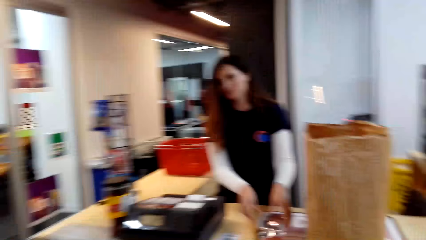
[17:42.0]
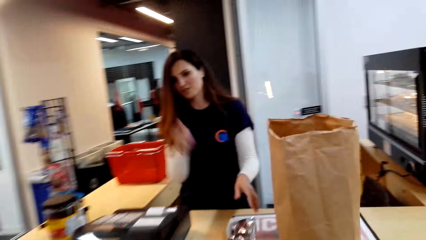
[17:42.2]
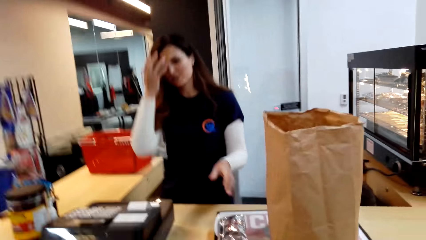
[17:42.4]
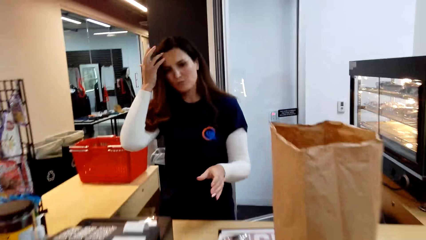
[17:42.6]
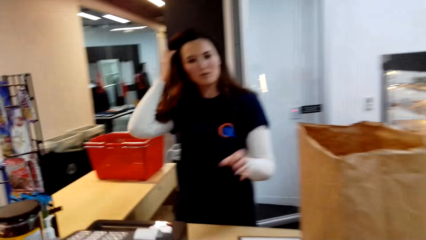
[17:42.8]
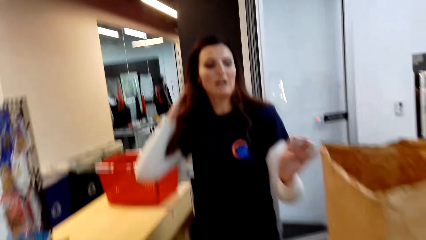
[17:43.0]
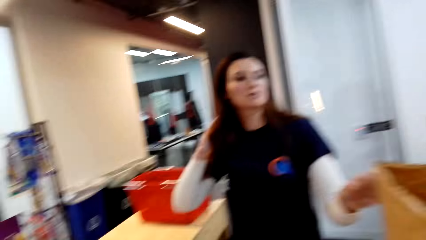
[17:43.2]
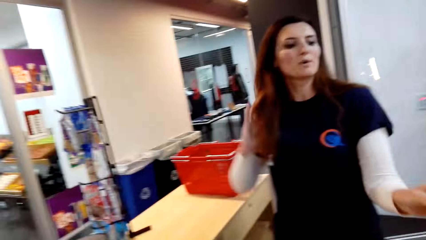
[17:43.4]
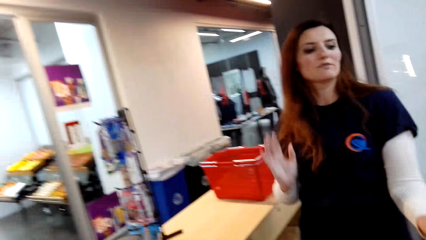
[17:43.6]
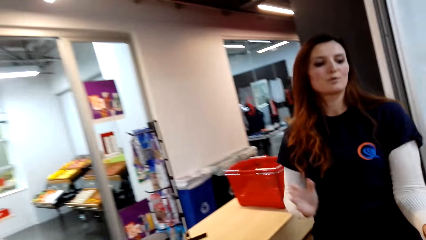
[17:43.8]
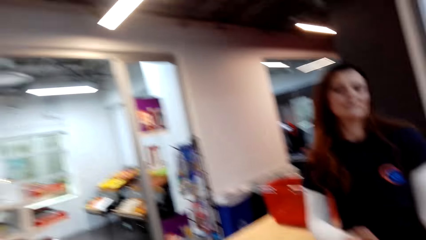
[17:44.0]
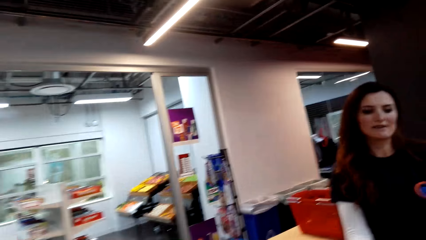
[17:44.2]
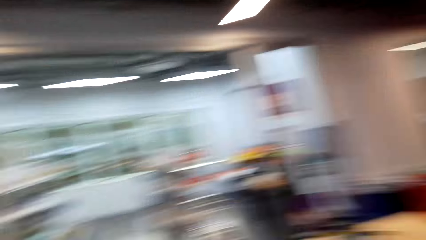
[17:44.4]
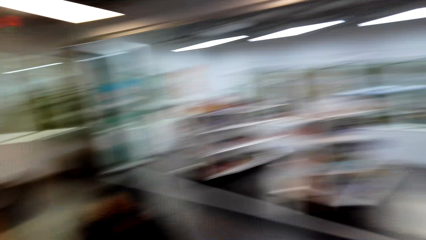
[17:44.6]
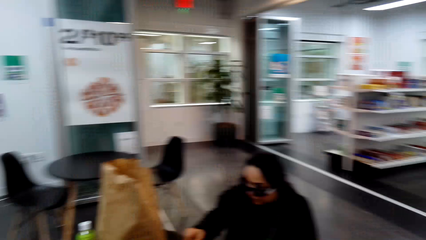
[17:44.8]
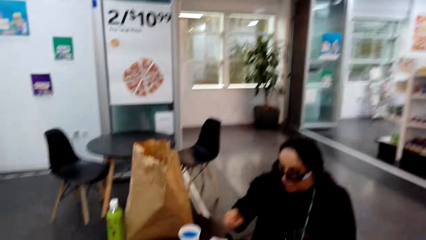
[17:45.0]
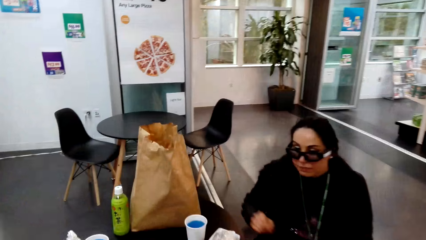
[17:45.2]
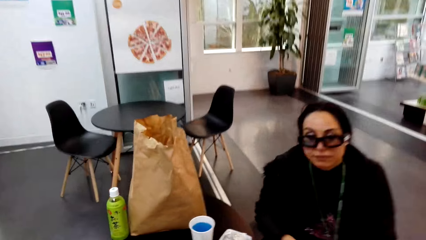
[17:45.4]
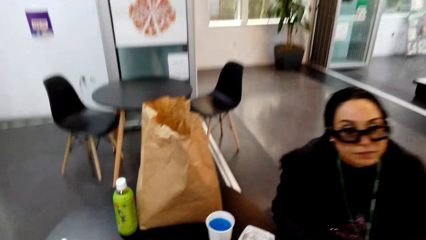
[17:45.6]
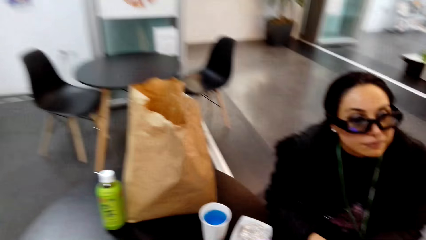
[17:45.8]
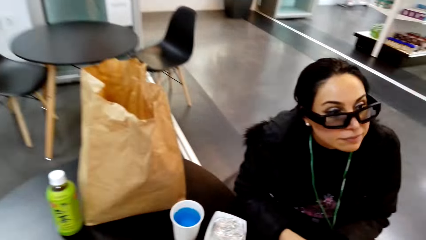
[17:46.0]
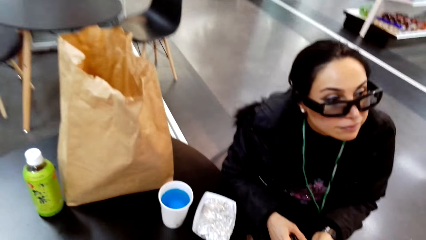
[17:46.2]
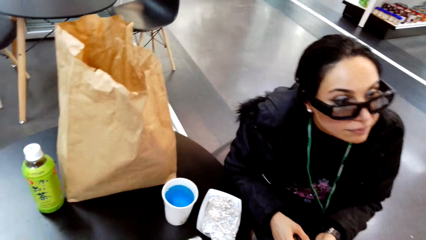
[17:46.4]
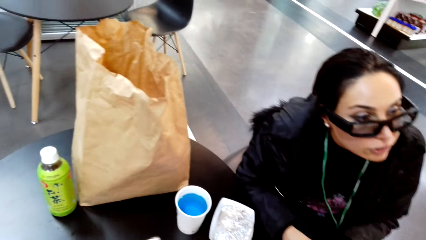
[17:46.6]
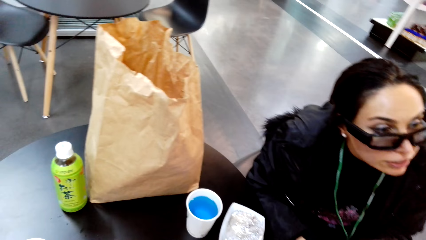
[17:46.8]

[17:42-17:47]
The camera wearer talks to the cashier. They talk to the other person. They move the camera towards the table.

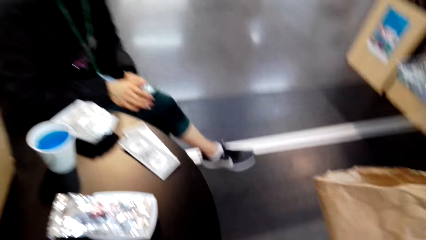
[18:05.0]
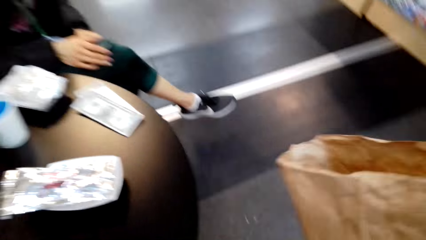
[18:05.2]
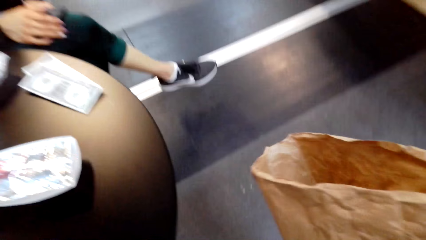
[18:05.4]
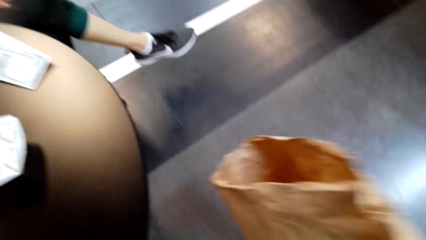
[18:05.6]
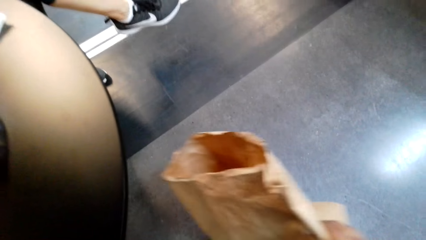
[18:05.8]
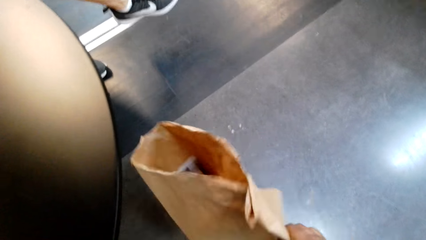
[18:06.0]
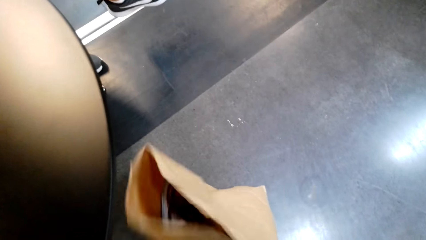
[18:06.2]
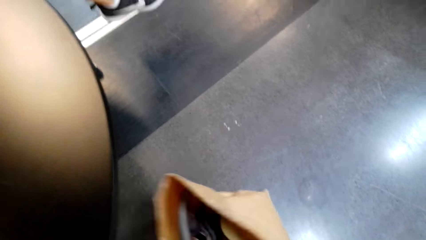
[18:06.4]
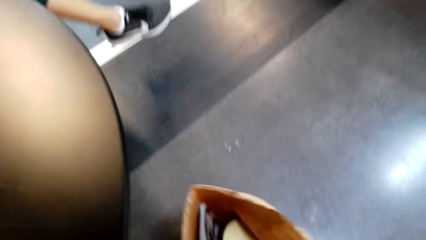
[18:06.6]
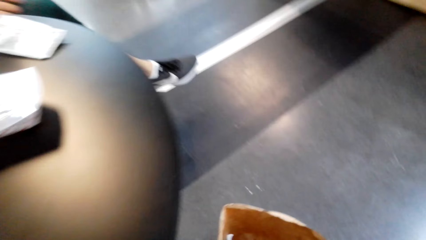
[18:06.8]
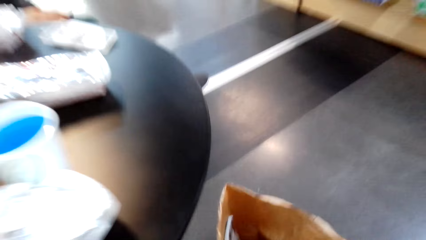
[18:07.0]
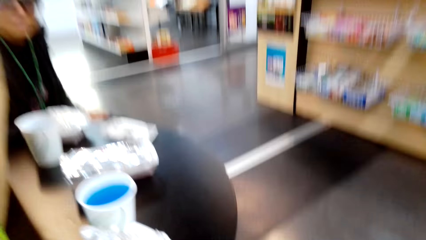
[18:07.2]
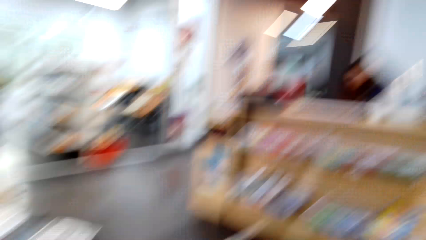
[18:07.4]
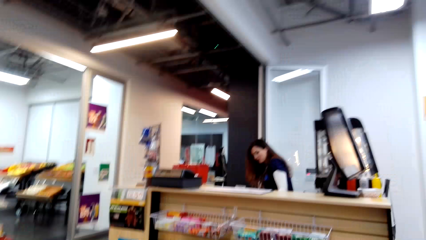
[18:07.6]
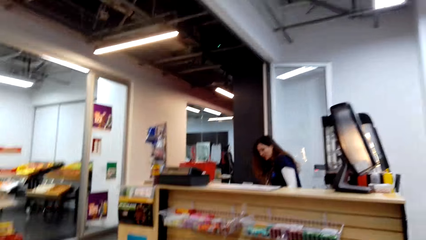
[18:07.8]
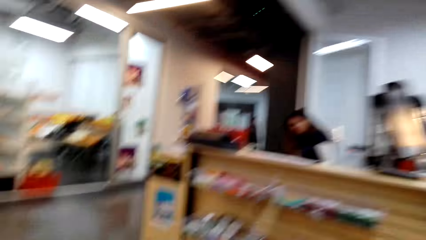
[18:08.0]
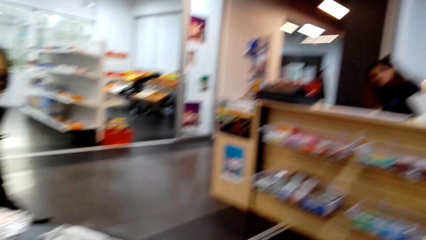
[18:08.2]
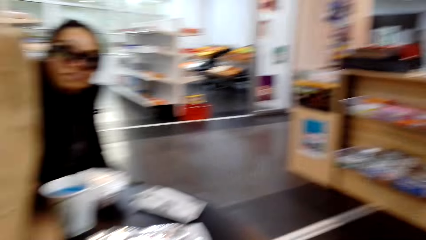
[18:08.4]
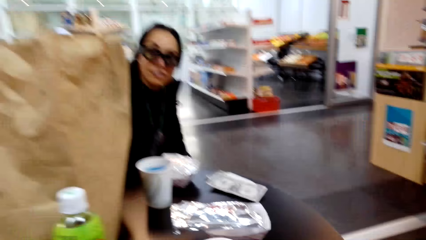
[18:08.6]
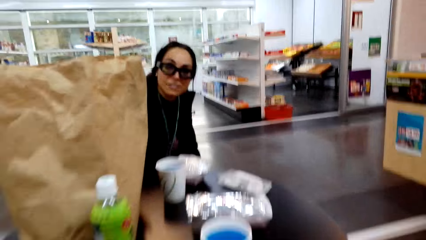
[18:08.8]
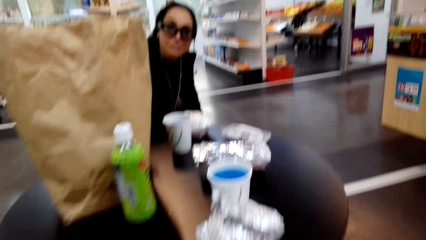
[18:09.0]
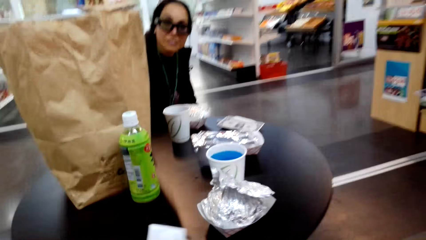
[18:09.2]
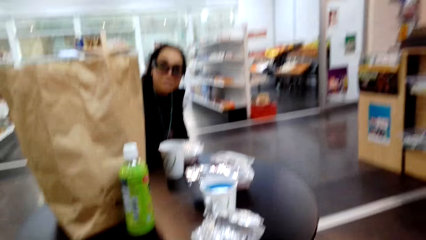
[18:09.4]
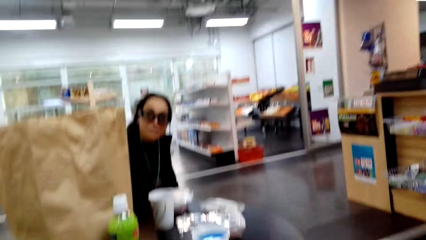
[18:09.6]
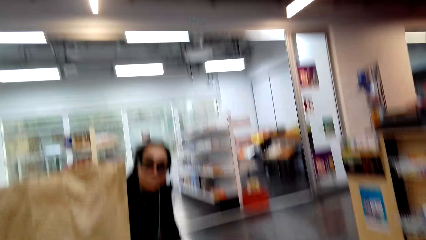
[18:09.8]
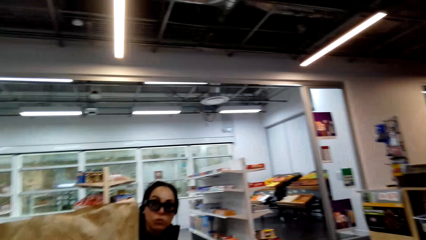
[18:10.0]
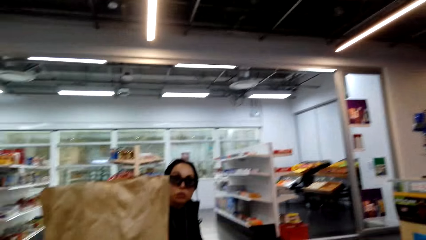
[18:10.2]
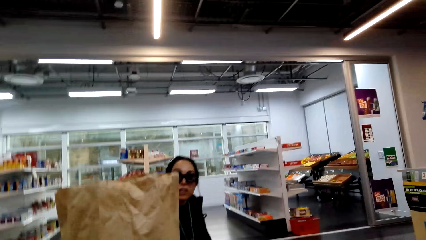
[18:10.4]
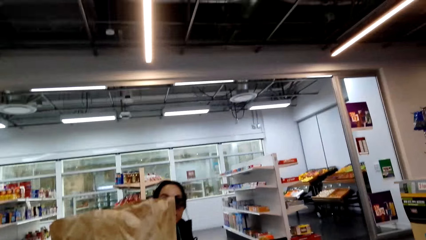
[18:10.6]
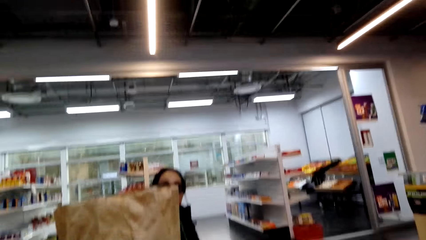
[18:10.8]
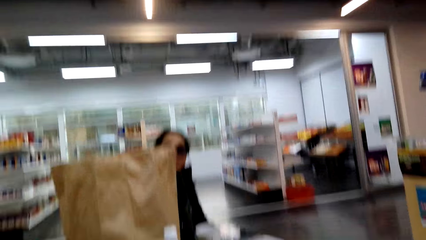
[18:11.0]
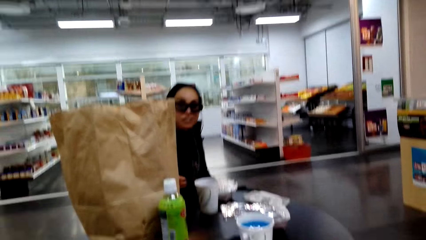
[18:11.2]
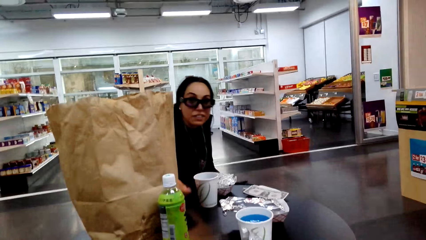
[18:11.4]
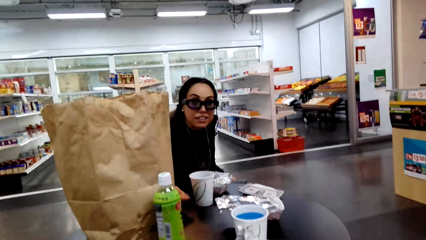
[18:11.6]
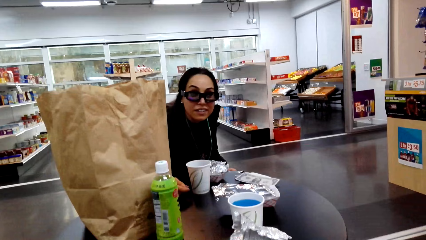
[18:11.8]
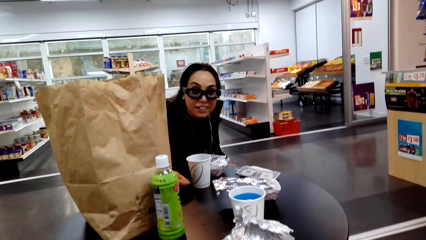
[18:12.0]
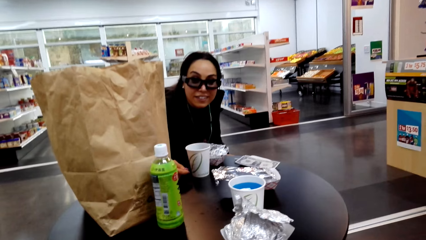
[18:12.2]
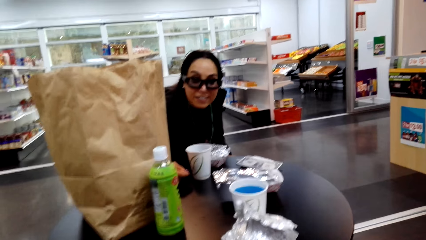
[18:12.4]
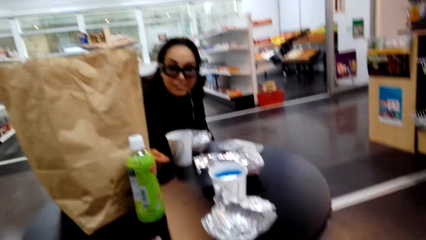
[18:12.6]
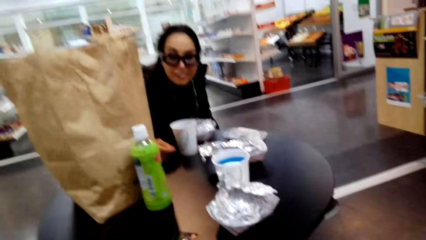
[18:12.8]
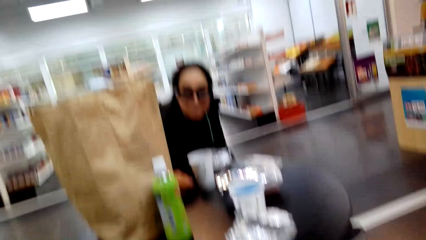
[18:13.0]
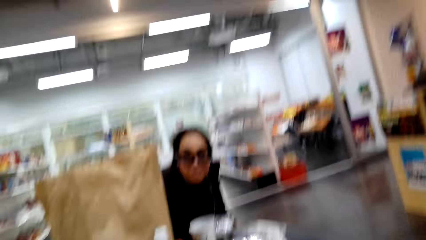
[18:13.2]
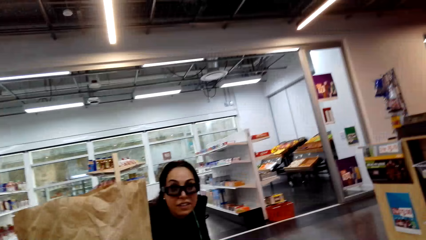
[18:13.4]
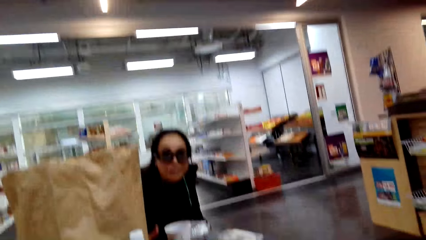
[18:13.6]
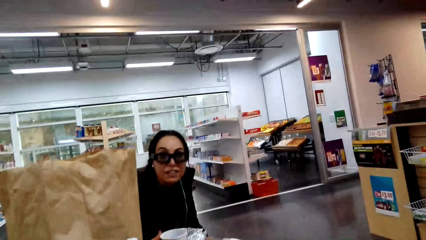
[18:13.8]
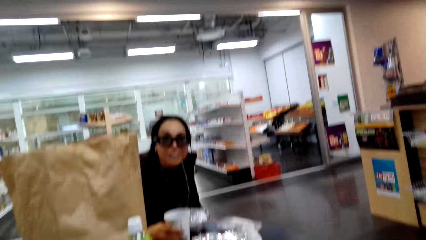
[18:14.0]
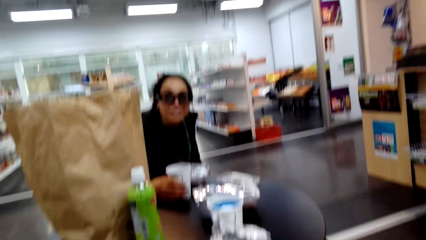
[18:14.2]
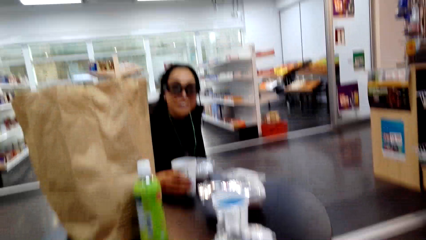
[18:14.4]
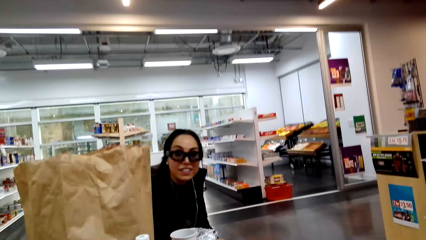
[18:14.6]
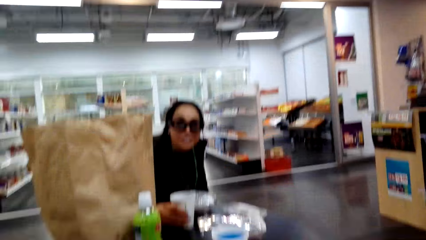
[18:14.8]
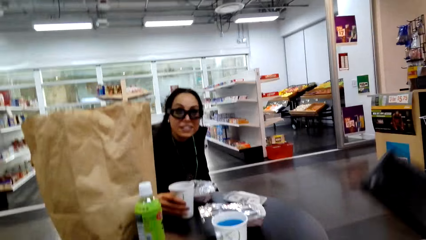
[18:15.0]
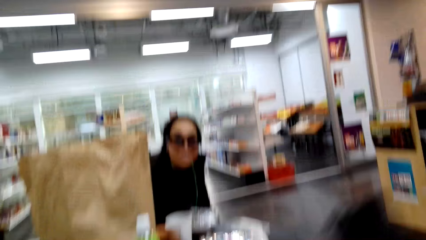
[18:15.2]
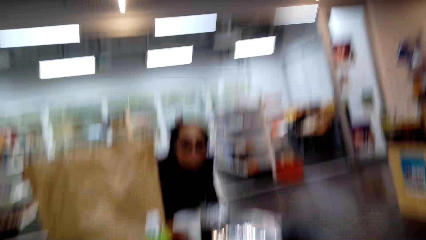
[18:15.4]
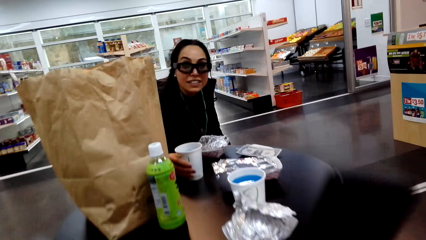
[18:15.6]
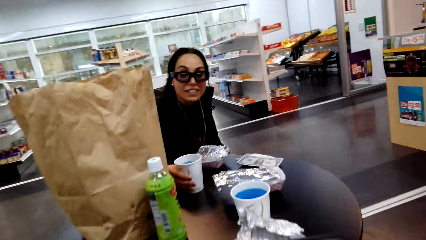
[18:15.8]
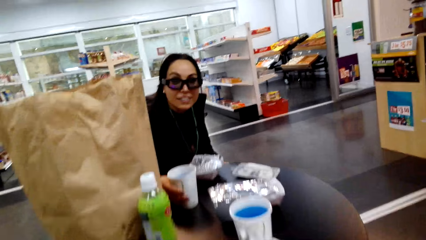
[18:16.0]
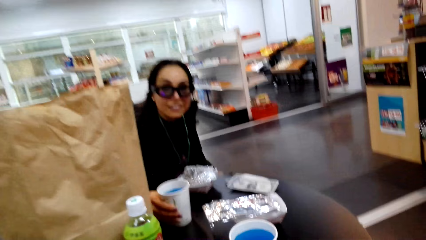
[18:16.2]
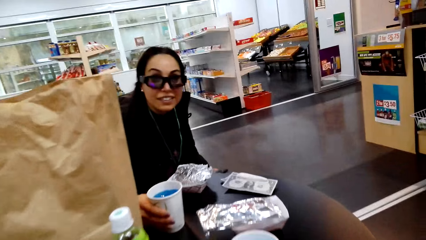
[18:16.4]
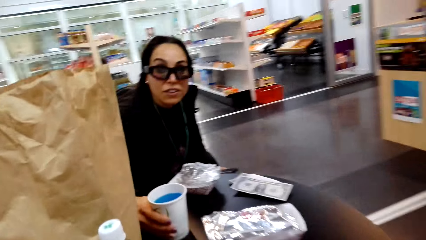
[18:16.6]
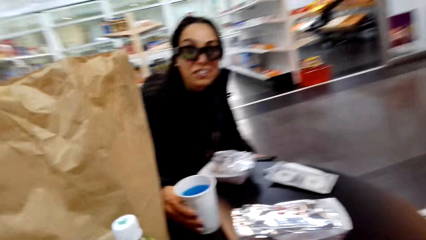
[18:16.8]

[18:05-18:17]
The camera wearer puts the paper bag with the items on the floor. They talk to a person.
